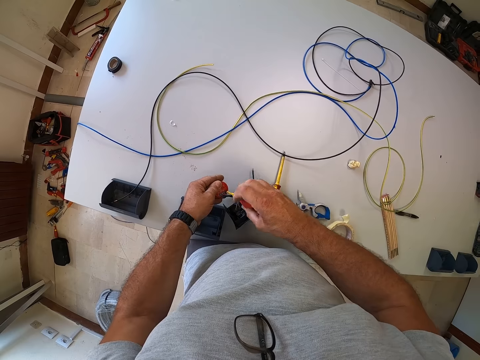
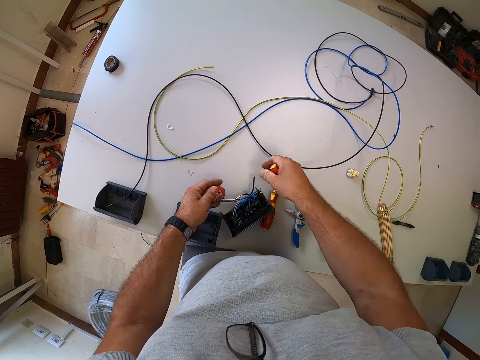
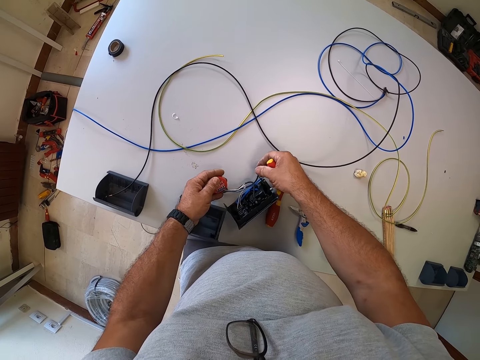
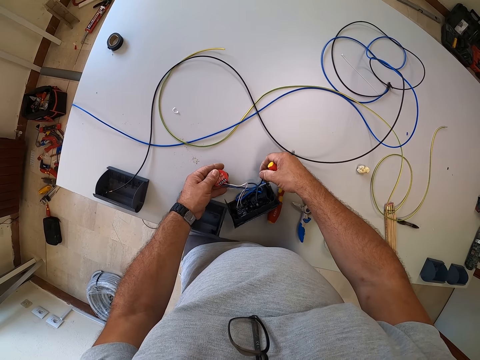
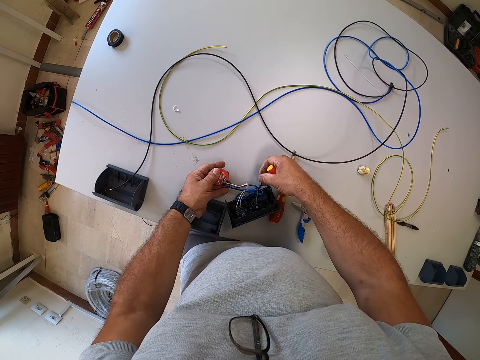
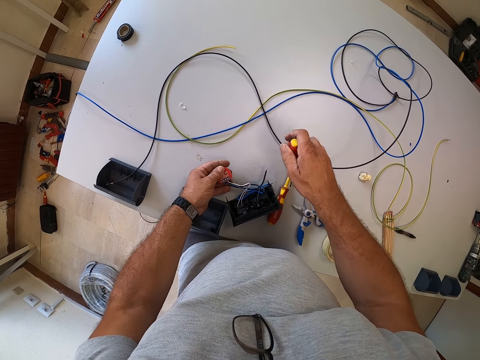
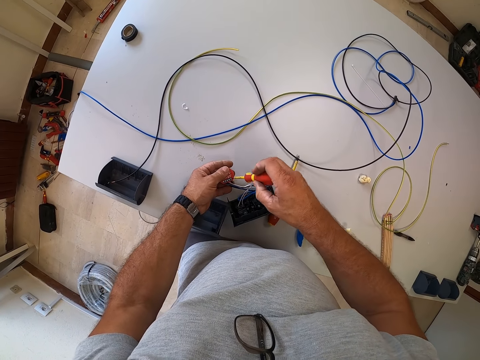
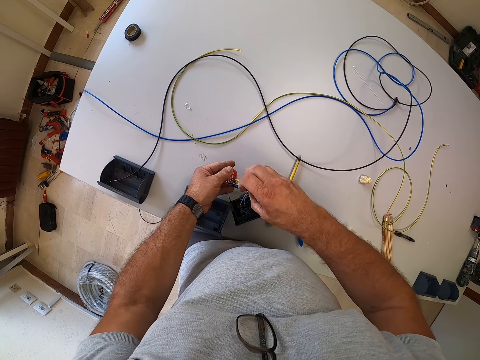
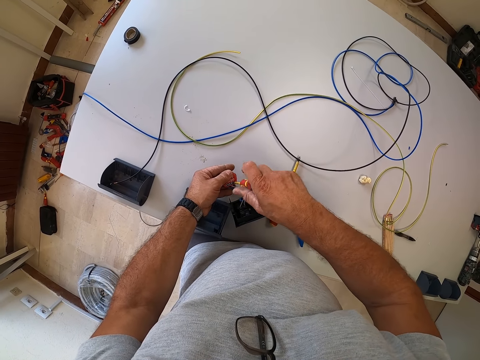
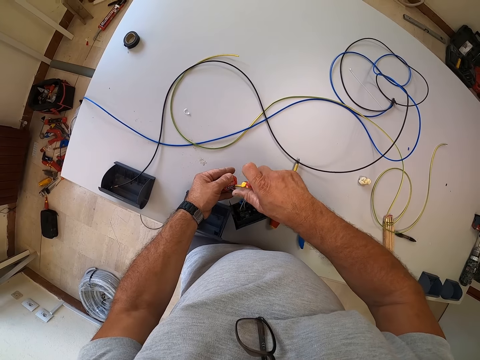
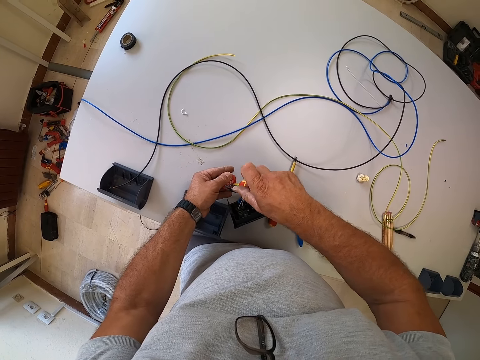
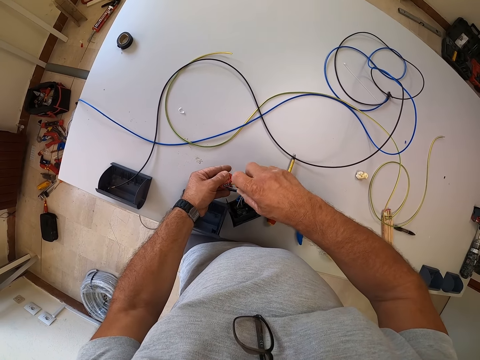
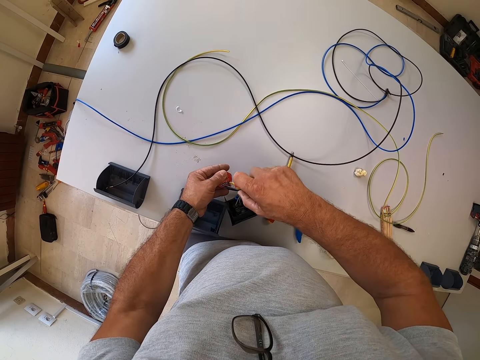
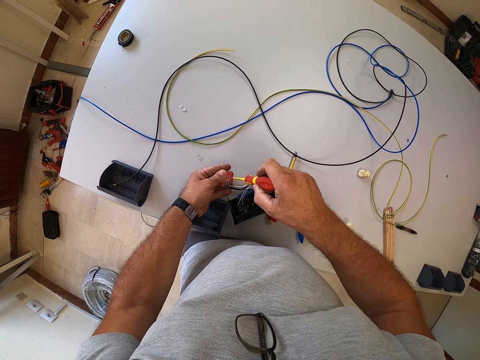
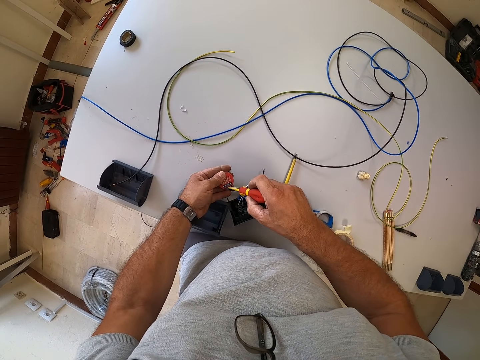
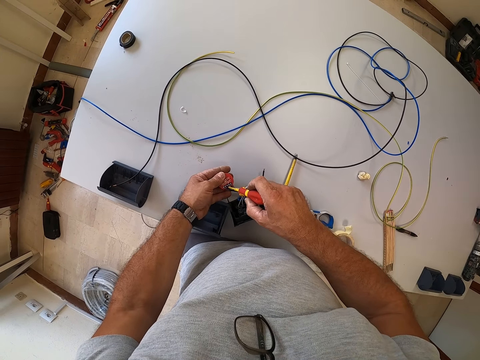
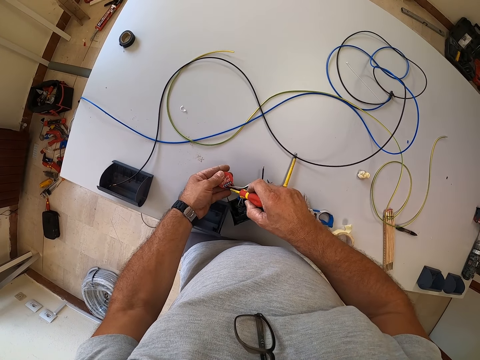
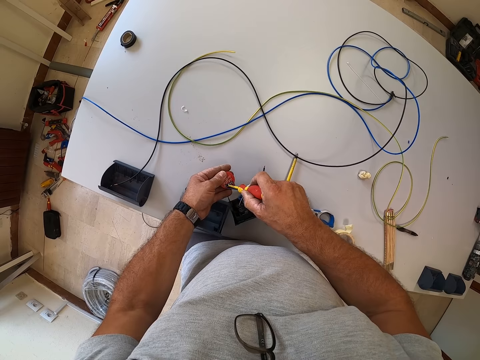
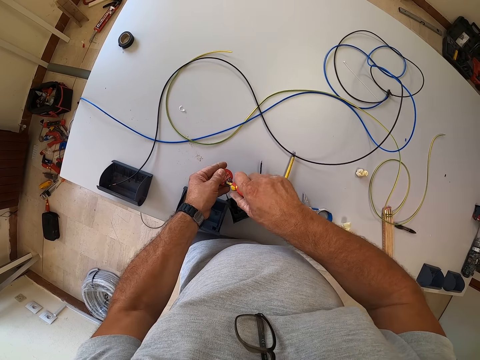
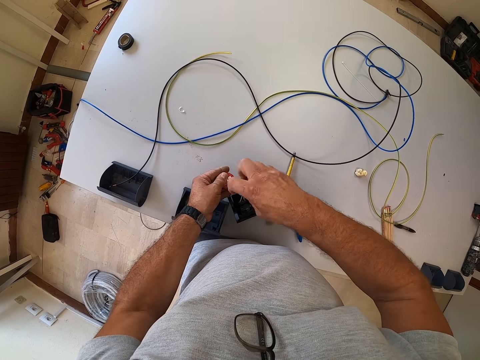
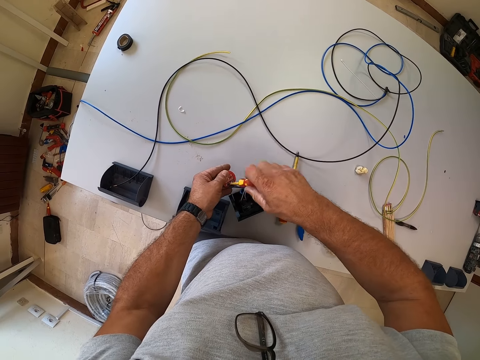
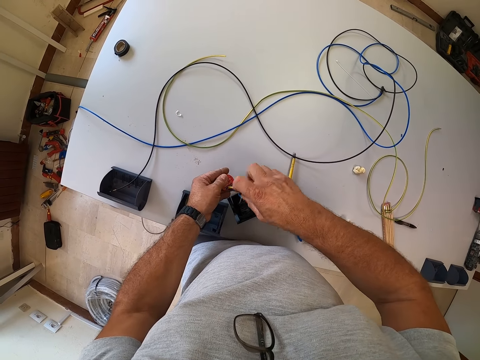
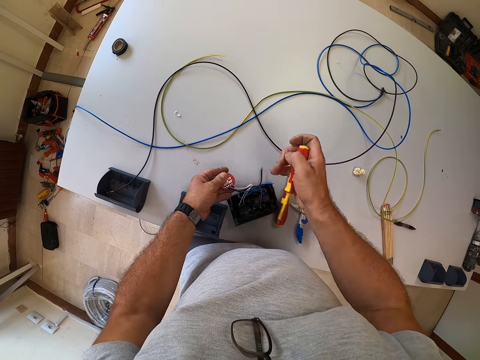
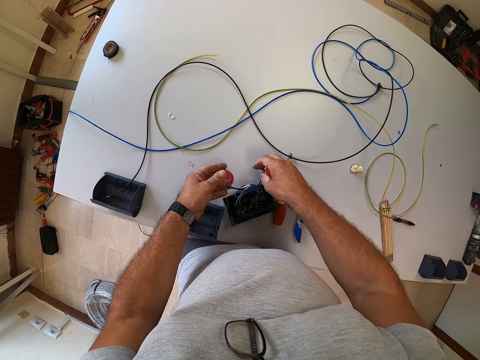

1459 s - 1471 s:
The camera wearer touches the wire from the socket. They tighten the screw on the component of the socket with the screwdriver. They fix a part of the machine. They loosen the screw on the component of the socket with the screwdriver.

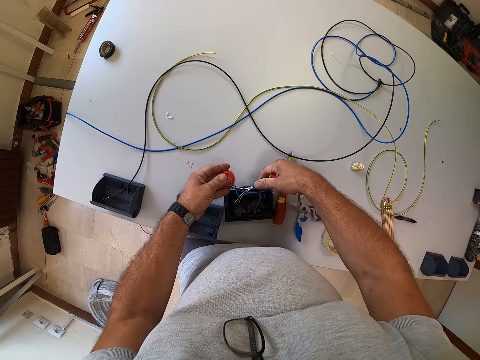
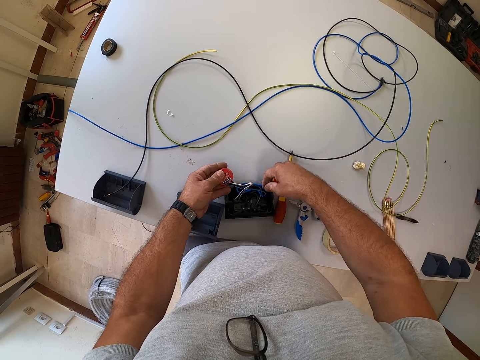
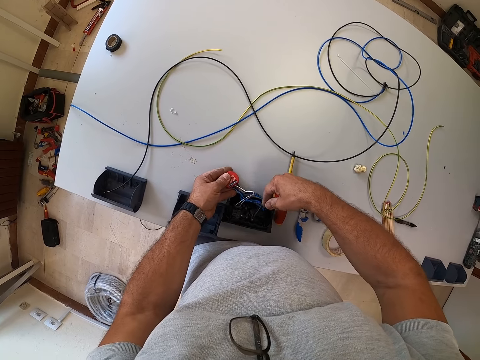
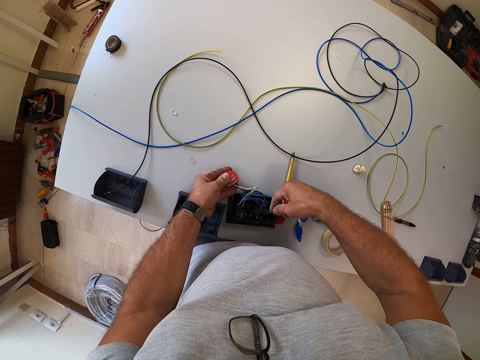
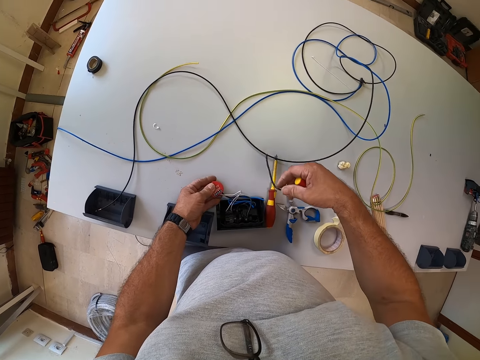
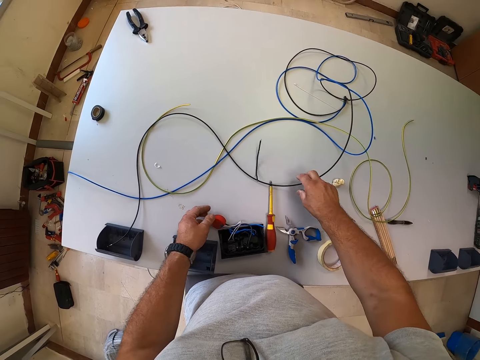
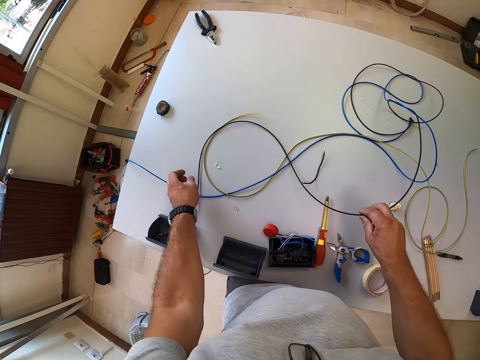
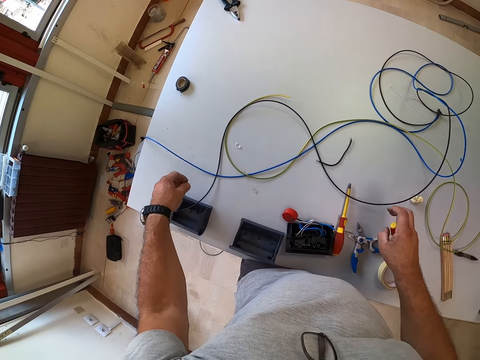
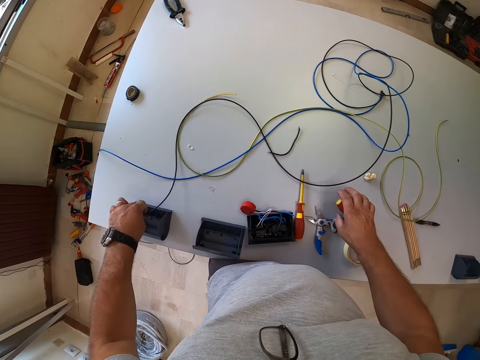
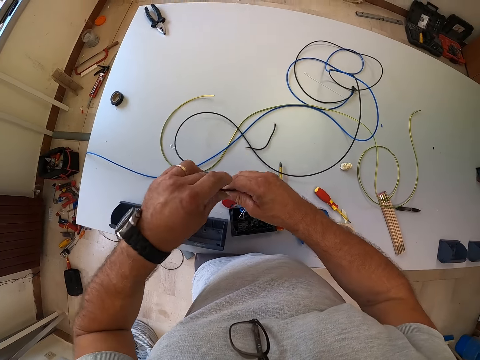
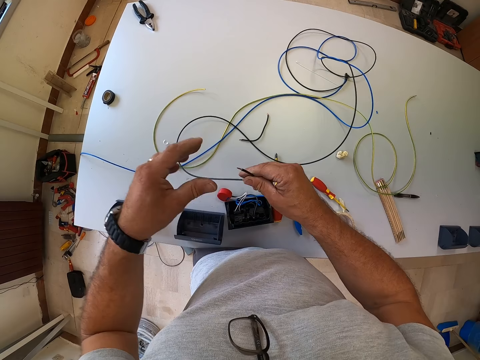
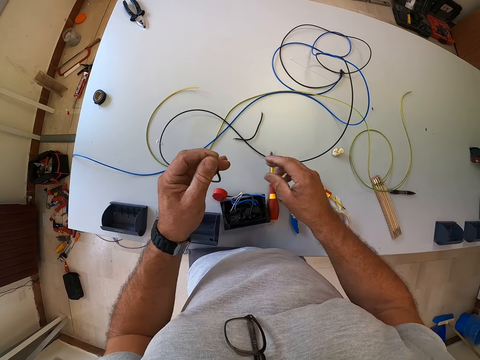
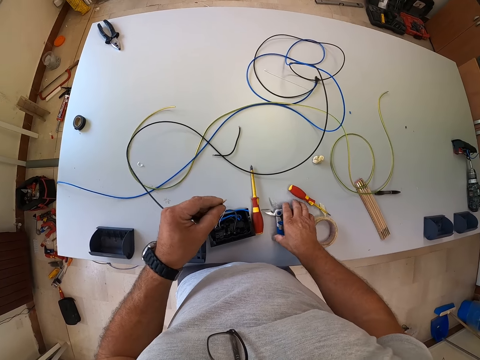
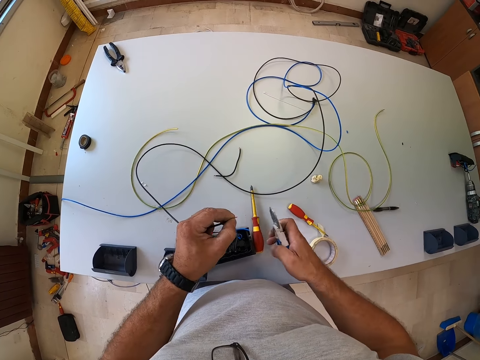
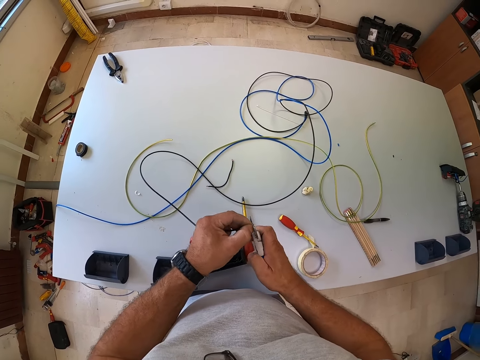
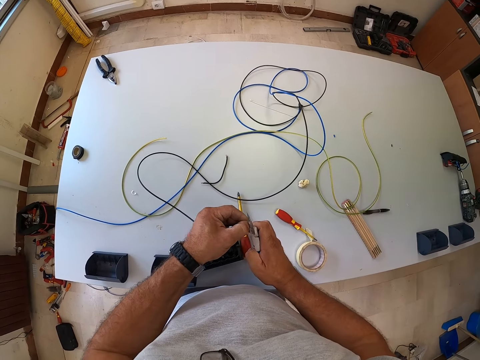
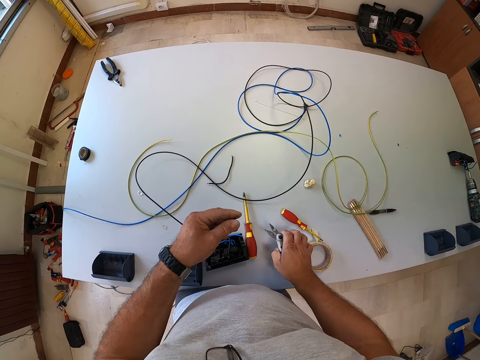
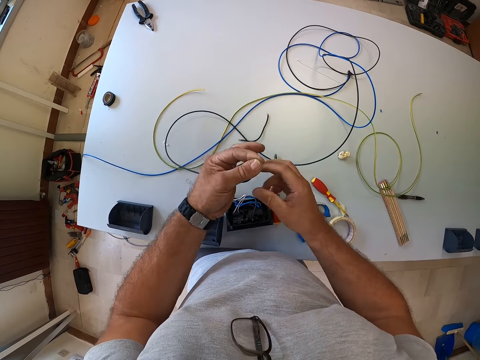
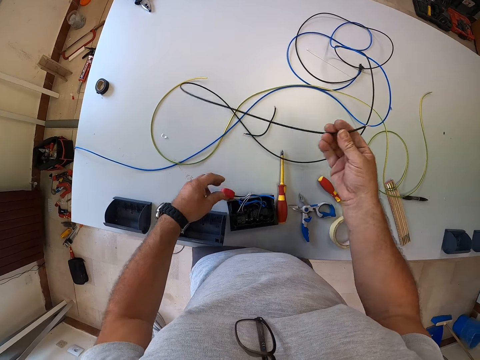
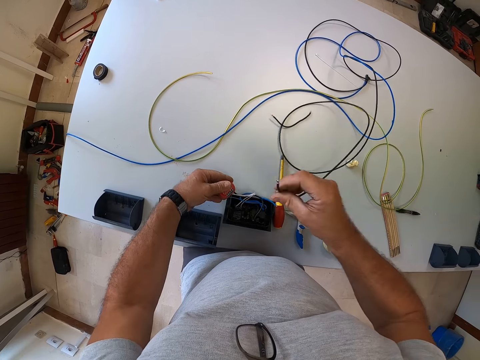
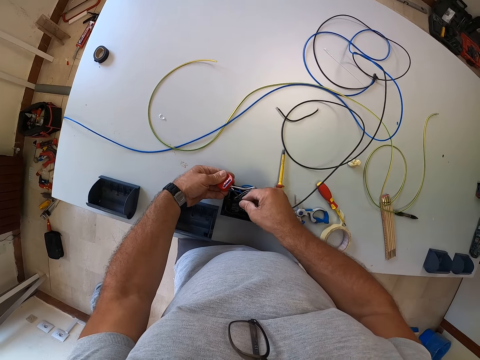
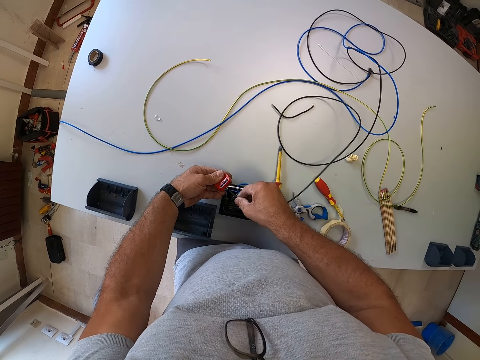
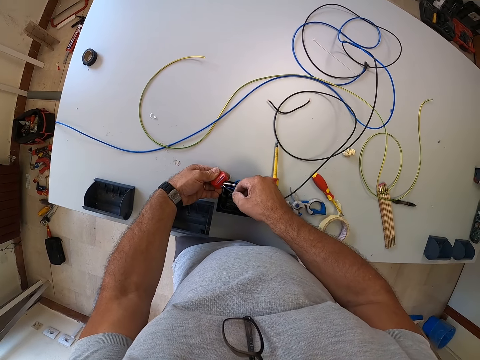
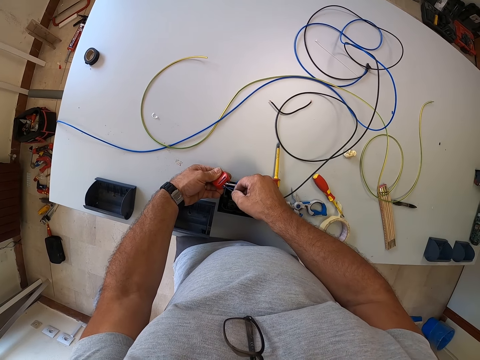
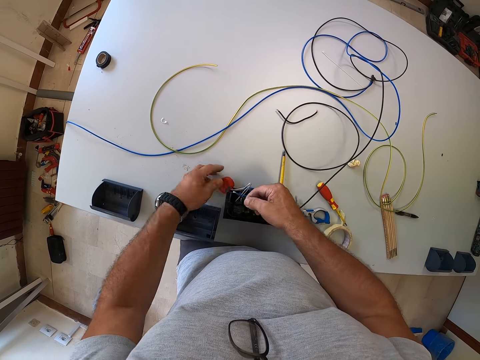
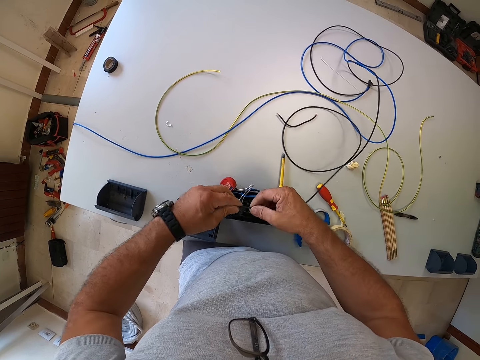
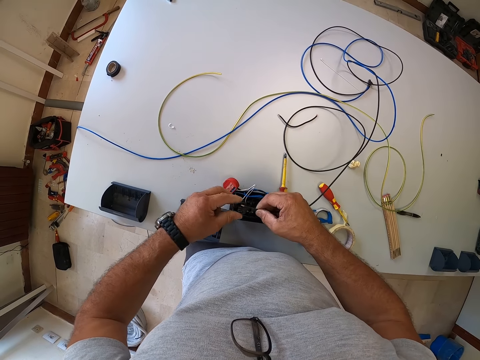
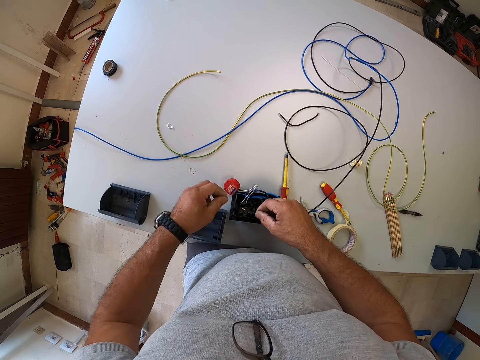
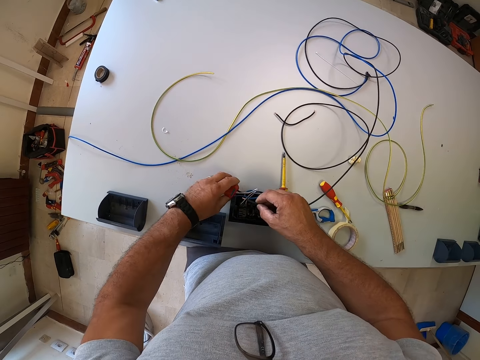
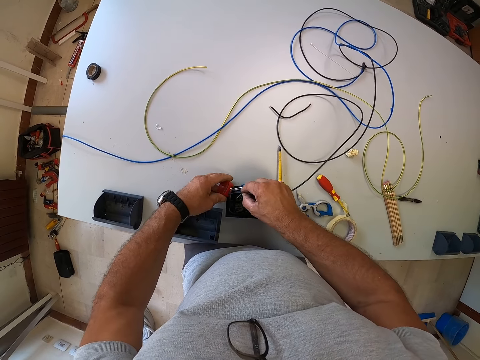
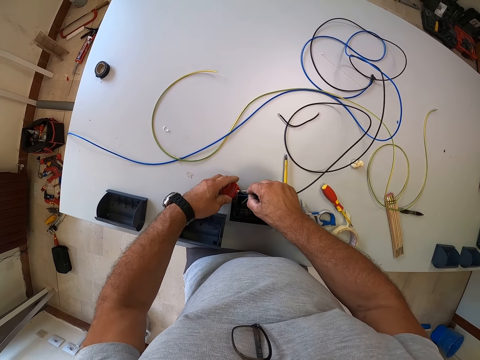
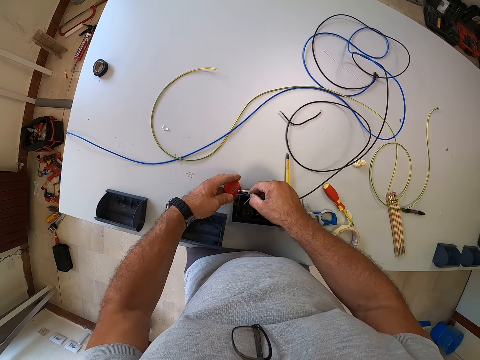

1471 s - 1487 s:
The camera wearer removes a wire from the socket. They drop the wire on the table. They pick up a wire from the table. They pick up the wire from the table again. They drop the screwdriver on the table. They pick up a plier or scissors from the table. They cut the edge of the wire with the plier. They drop the wire on the table. They put the scissors down. They hold the component of the socket. They poke the component of the socket with the wire. They insert the wire to the part of the machine. They drop the component of the socket. They twist the edge of the wire. They pick up the component of the socket. They poke the component of the socket with the wire again.
